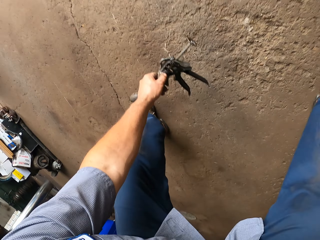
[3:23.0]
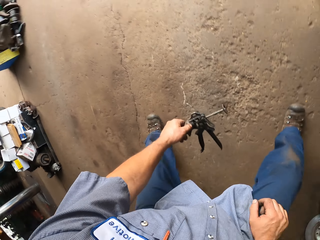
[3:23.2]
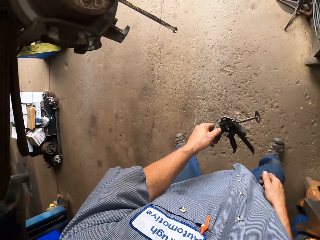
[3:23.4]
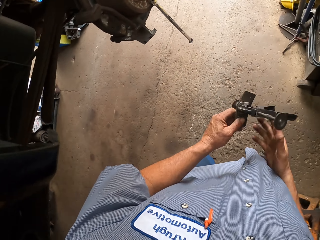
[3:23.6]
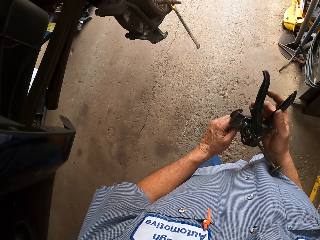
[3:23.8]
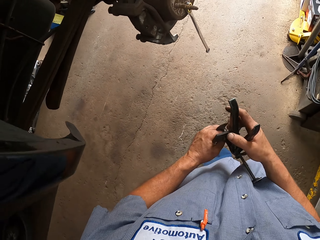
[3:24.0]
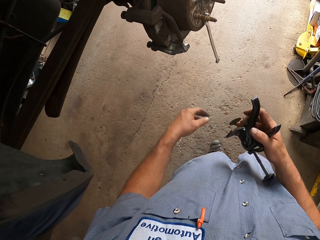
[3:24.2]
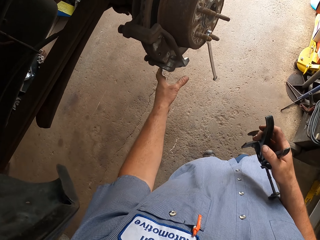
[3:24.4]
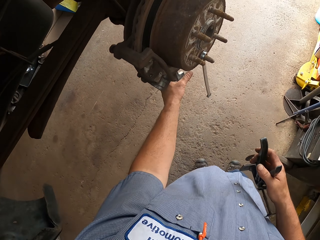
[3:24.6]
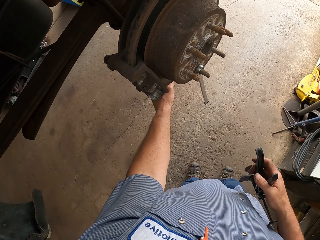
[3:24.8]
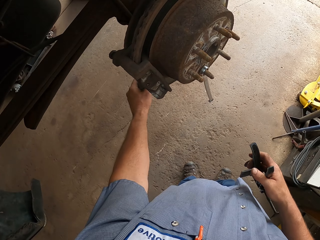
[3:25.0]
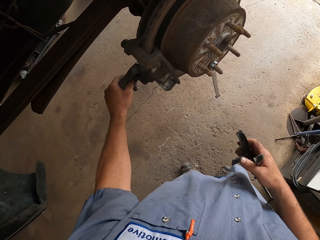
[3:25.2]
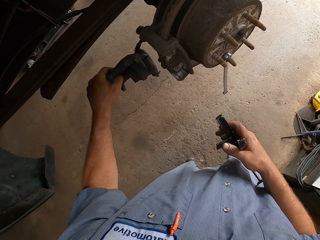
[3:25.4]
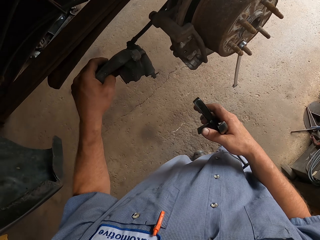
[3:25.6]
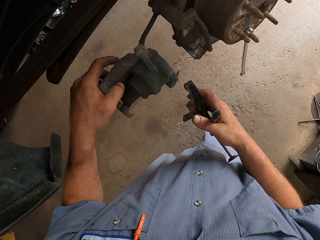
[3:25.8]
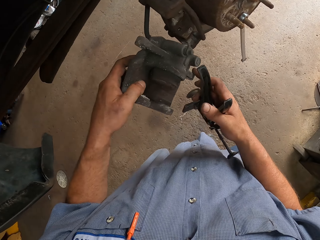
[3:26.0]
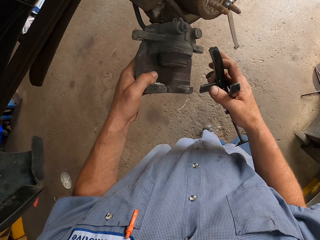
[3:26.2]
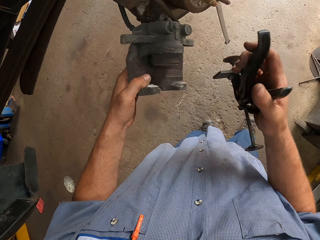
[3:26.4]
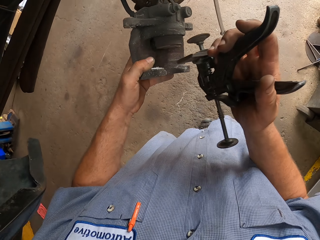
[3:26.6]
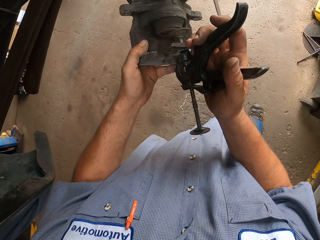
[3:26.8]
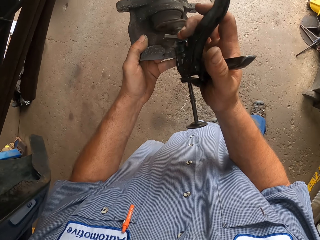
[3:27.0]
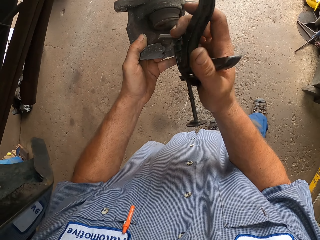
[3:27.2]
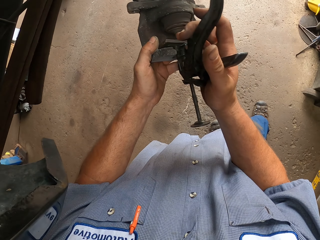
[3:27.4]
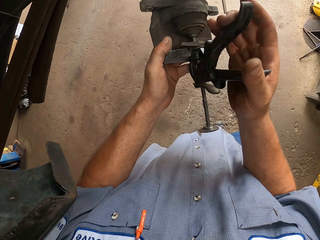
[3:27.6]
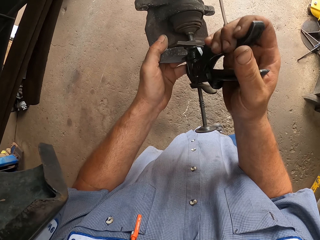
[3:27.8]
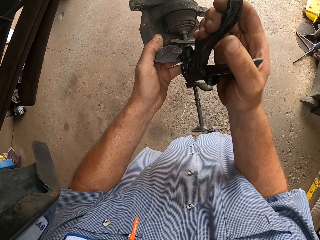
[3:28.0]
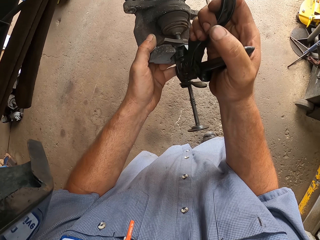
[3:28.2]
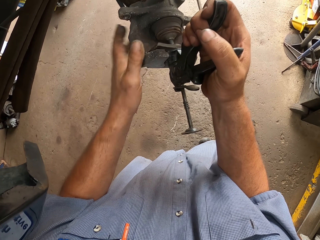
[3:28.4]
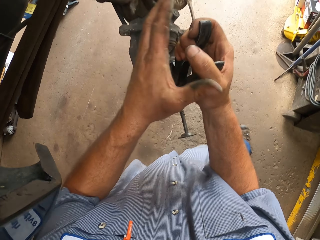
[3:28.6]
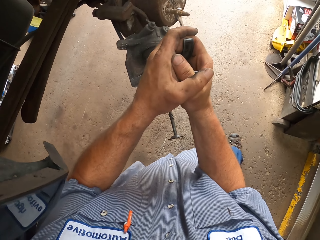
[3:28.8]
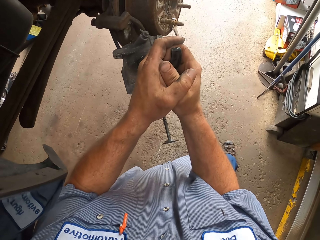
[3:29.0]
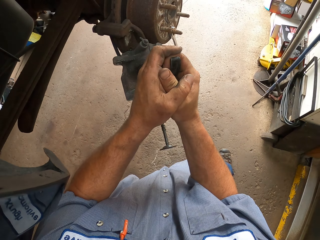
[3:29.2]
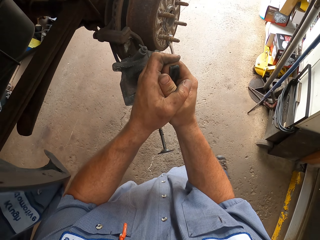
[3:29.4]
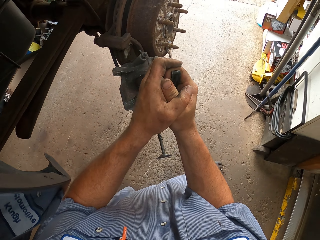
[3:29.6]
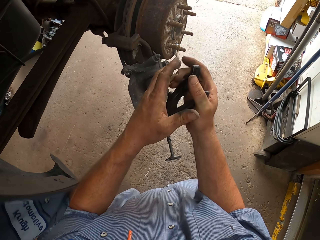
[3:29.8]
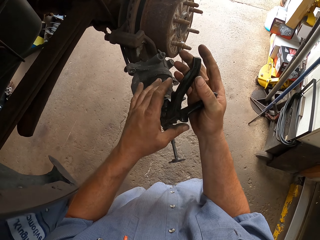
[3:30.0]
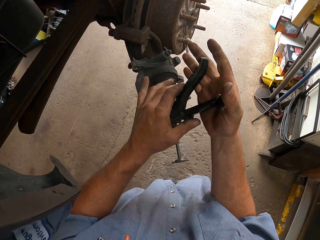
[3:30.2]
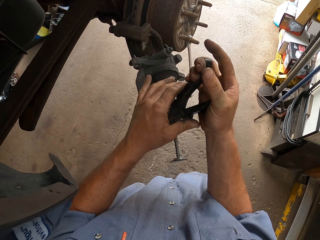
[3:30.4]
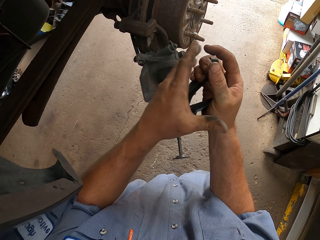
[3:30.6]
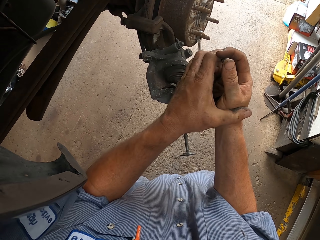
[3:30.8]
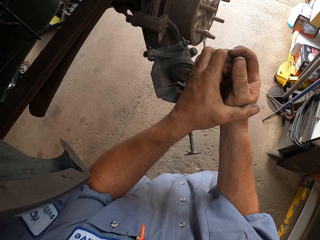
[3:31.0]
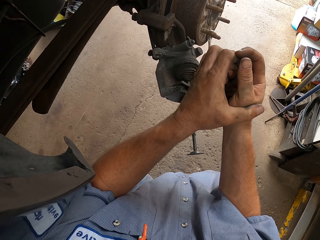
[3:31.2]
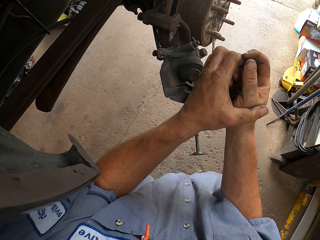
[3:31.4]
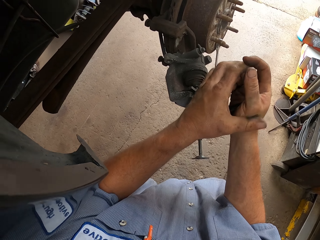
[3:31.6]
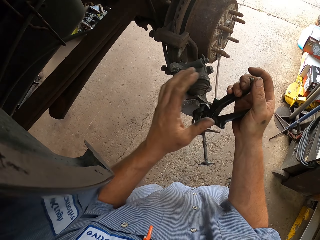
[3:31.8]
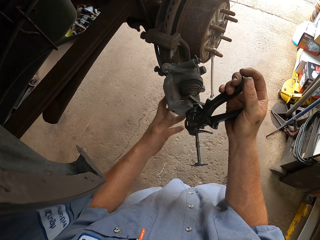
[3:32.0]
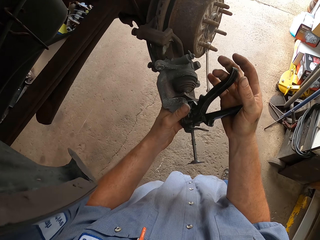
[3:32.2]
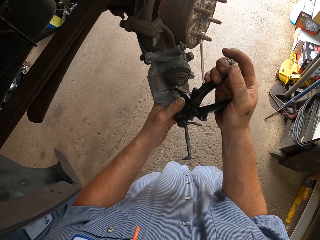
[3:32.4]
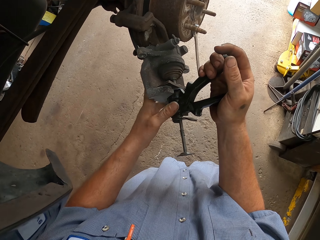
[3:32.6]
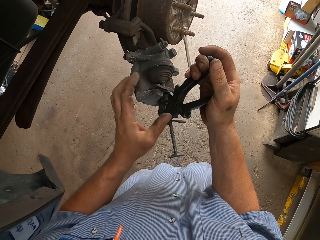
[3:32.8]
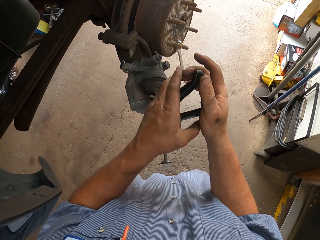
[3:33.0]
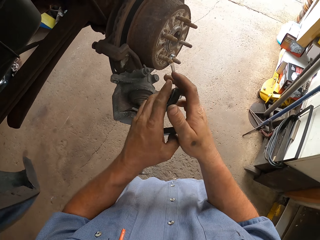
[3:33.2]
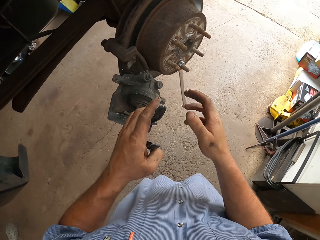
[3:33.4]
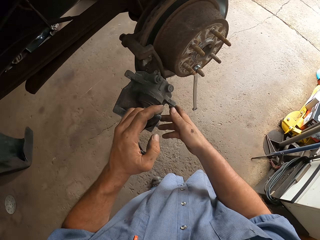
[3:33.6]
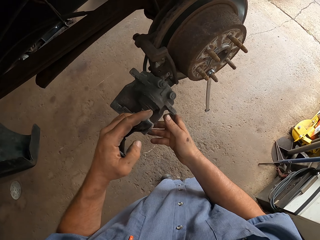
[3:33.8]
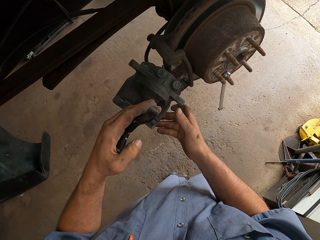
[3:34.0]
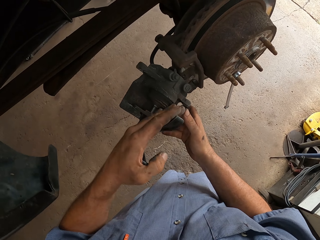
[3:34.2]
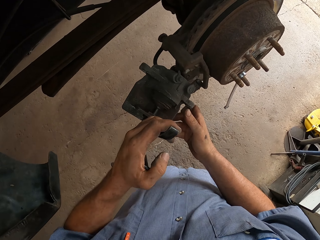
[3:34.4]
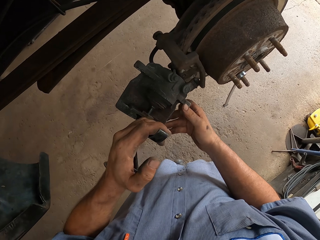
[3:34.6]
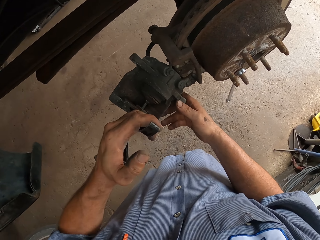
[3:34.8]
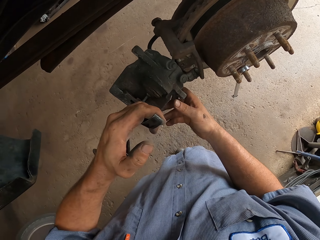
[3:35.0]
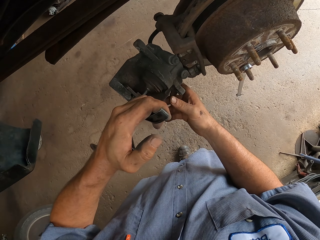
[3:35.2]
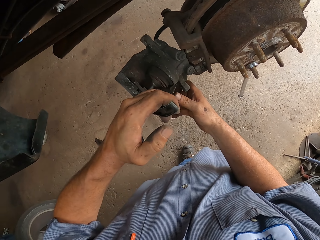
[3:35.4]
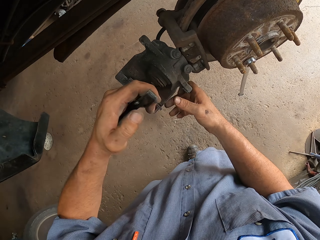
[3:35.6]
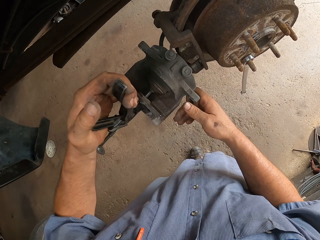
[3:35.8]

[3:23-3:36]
The camera wearer bends down. They lift the brake pad. They lift the pliers. They press the pliers. They move the left hand. They move the caliper.

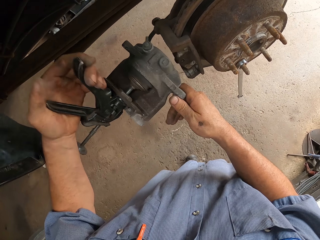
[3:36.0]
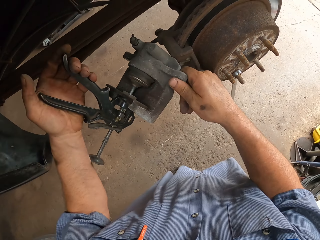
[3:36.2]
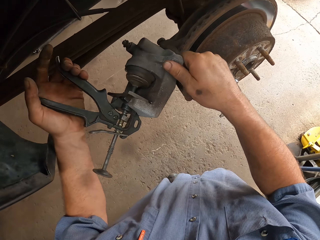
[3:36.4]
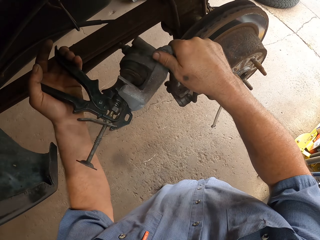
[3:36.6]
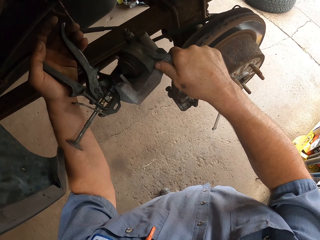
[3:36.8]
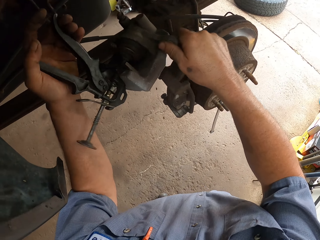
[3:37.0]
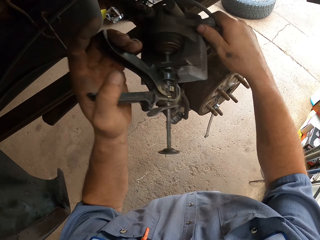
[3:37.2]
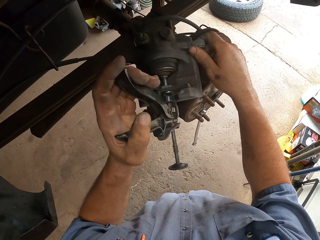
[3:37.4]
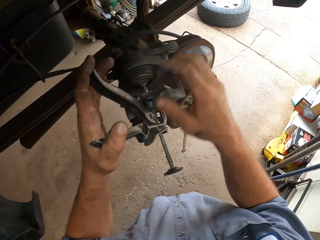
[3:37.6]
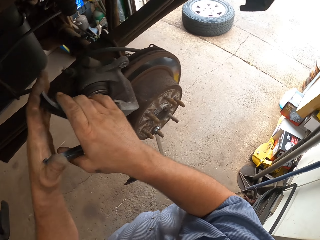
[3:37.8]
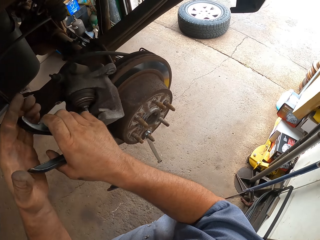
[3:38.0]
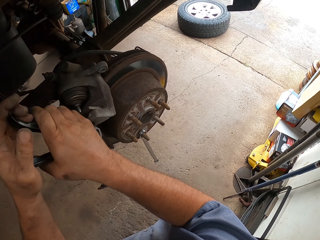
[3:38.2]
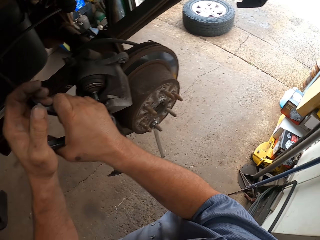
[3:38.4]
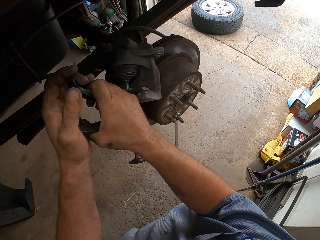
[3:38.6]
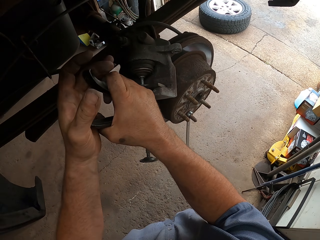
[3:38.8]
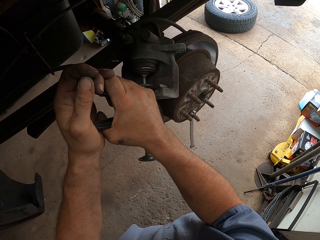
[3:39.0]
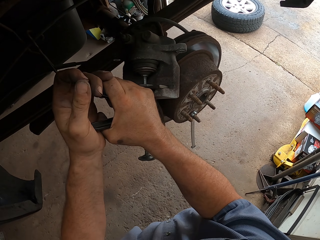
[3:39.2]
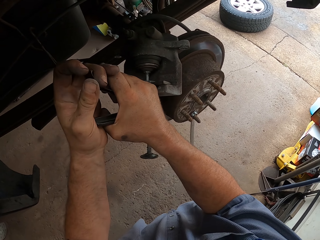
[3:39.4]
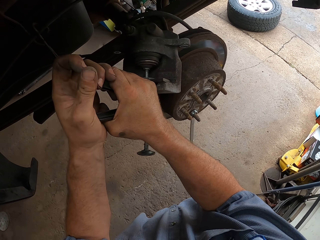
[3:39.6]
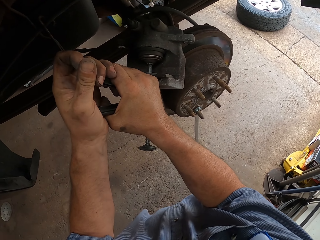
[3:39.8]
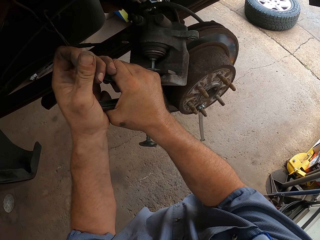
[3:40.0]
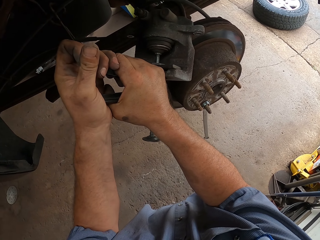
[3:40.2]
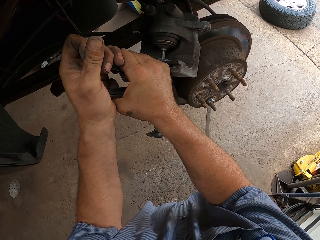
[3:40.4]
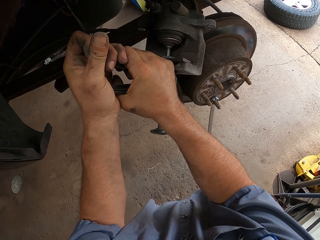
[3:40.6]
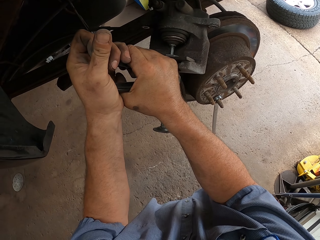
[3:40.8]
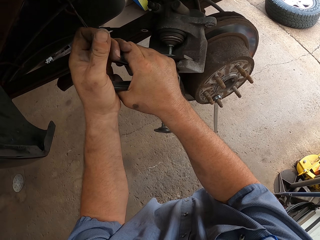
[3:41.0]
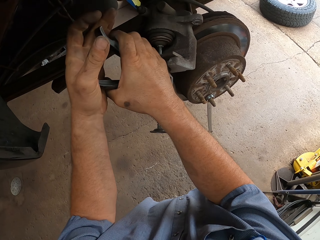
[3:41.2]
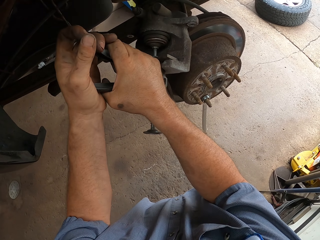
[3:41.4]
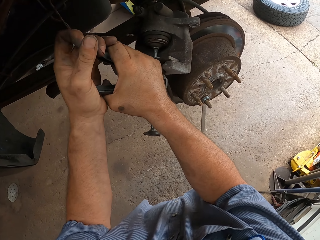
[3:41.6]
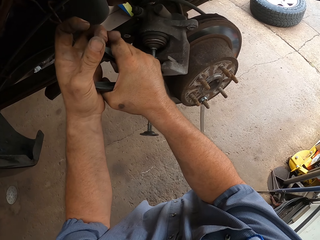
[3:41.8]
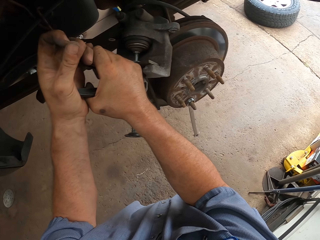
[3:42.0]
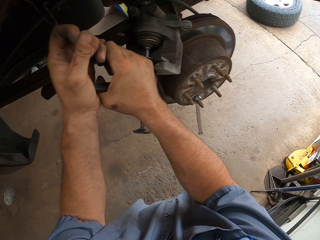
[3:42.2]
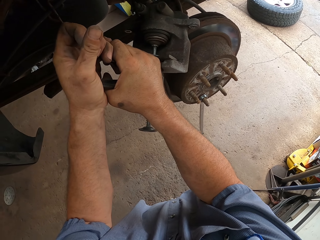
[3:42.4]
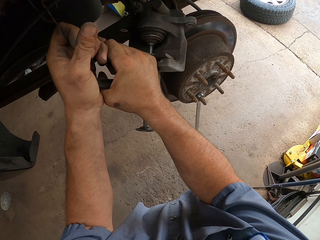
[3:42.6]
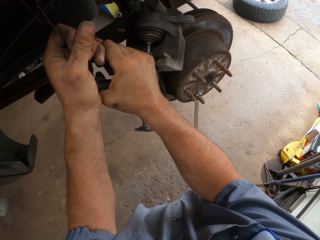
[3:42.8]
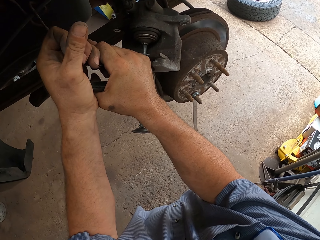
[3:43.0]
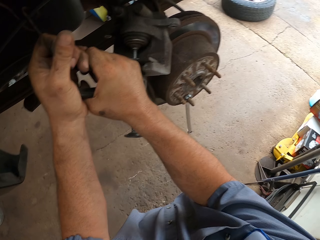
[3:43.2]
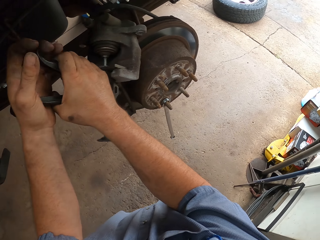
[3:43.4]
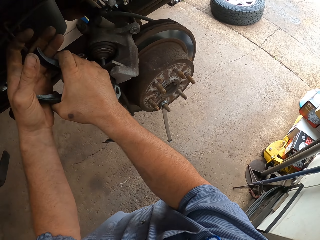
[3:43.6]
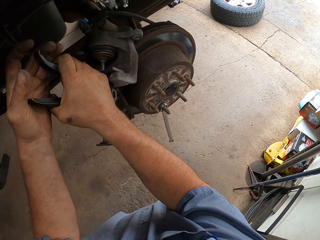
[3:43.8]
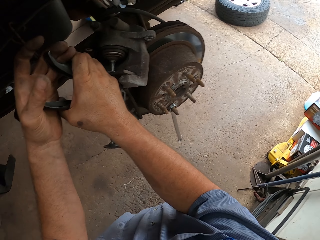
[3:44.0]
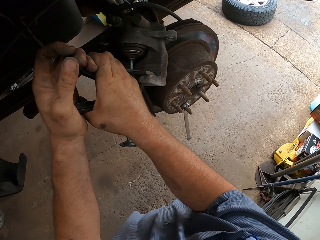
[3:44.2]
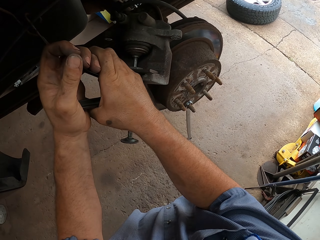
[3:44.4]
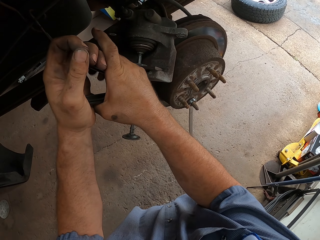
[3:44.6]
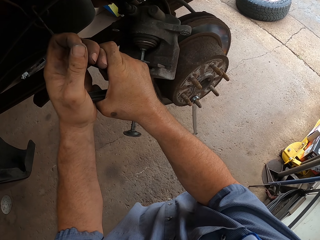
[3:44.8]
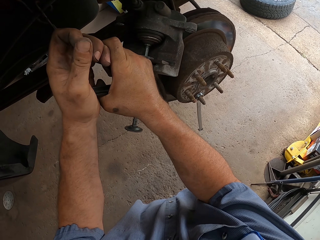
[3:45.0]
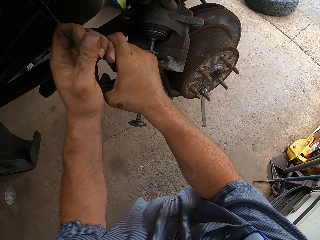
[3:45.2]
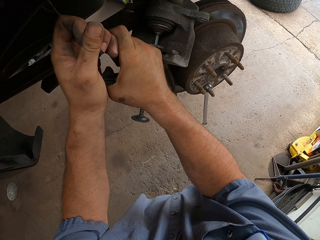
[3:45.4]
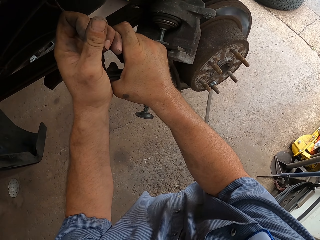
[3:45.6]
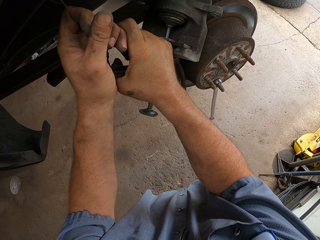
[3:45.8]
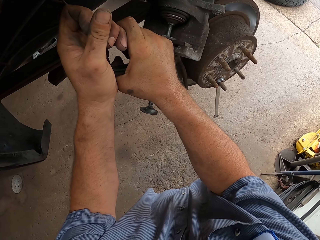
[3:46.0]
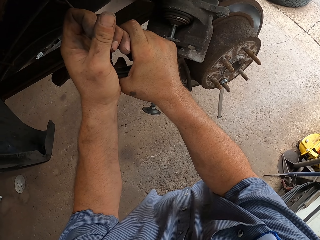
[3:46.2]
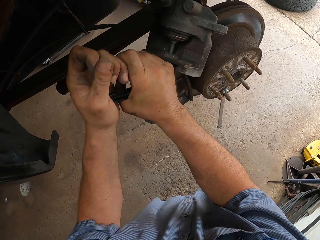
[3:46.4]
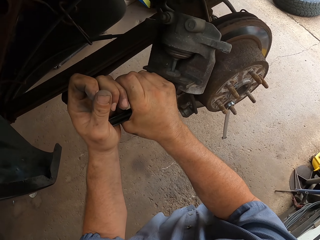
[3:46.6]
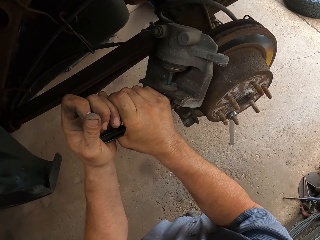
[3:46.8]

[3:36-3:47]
The camera wearer presses the pliers. They lift the caliper. They press the pliers on the brake pad.
